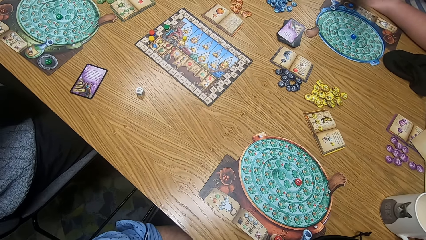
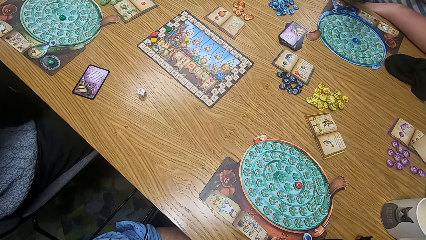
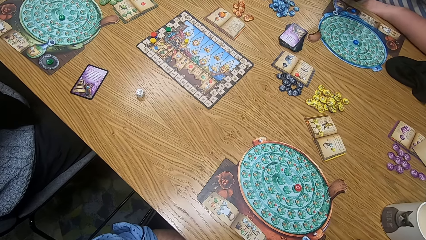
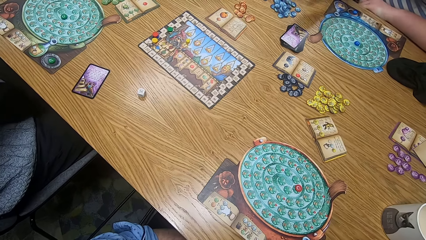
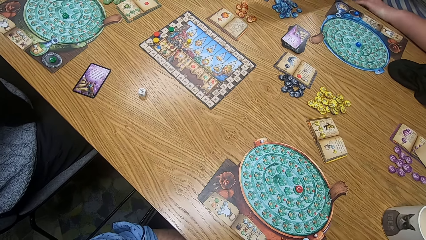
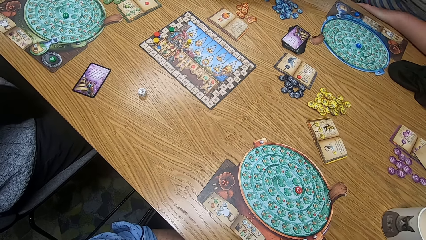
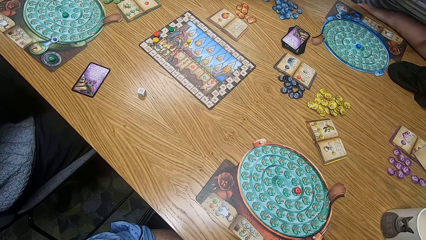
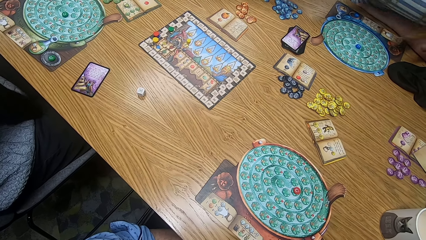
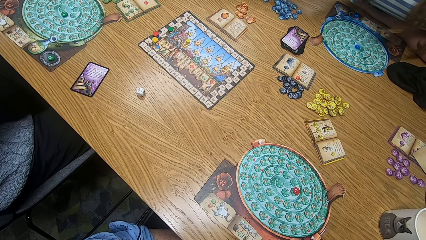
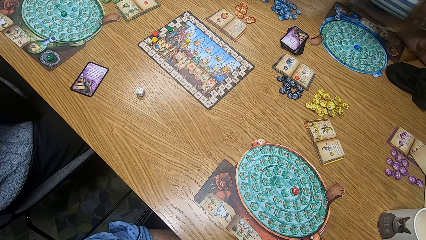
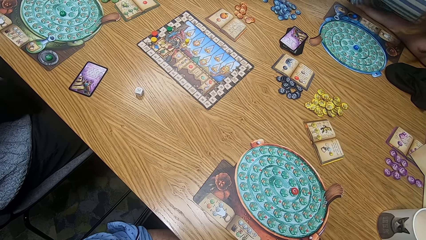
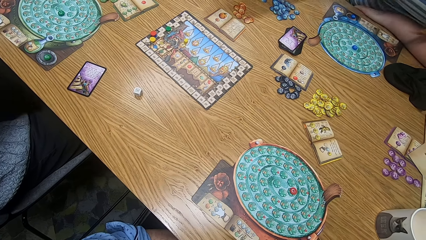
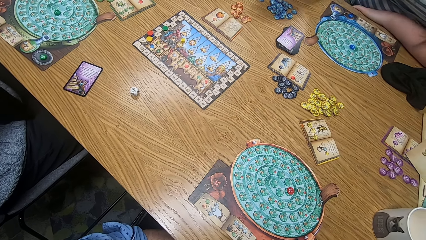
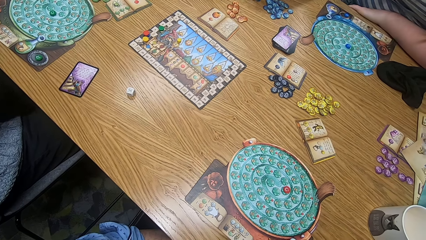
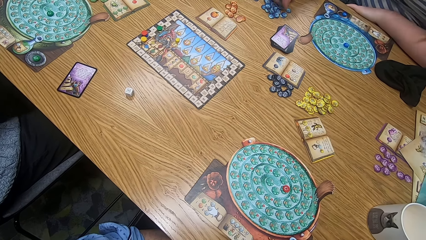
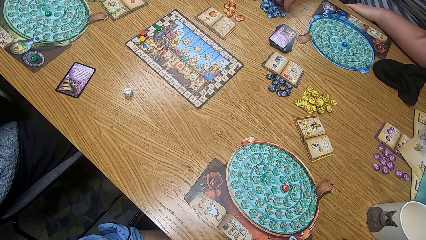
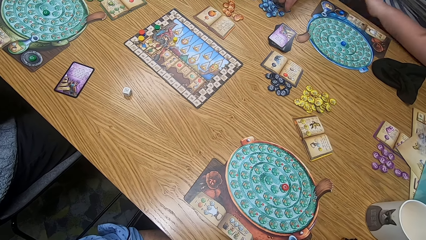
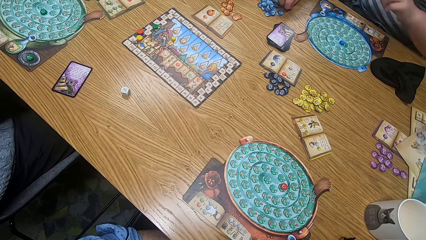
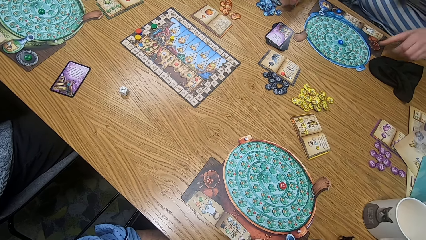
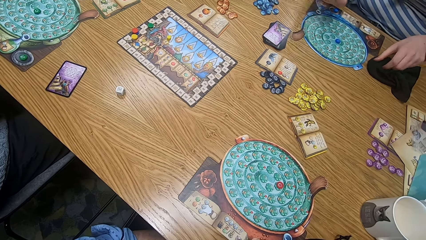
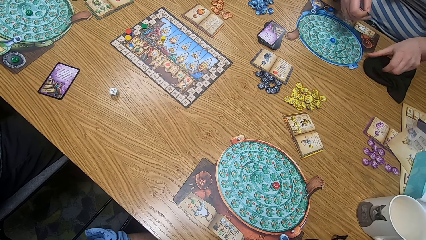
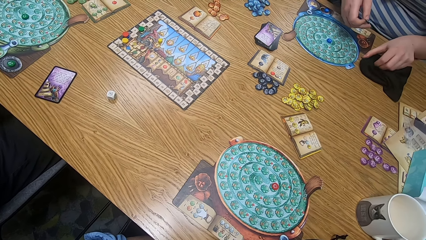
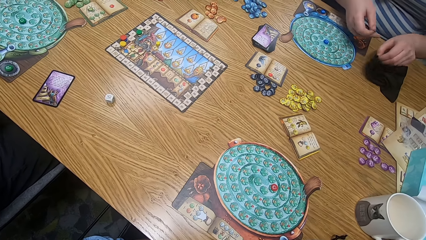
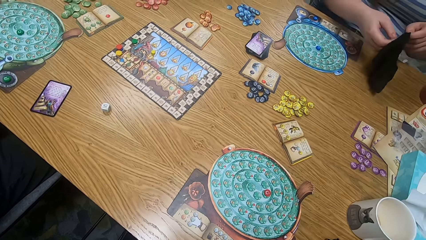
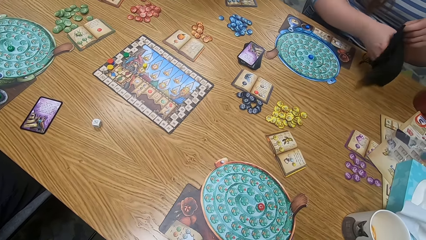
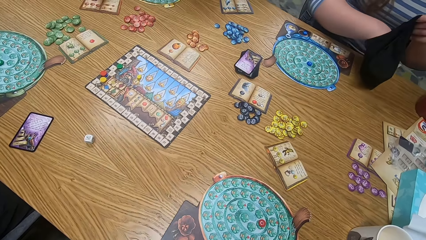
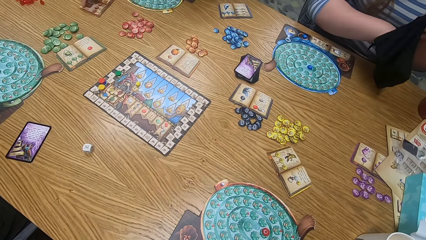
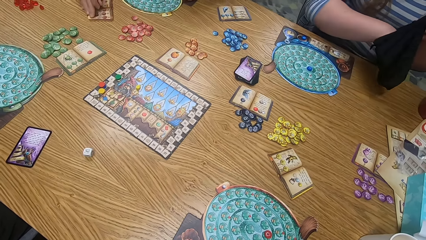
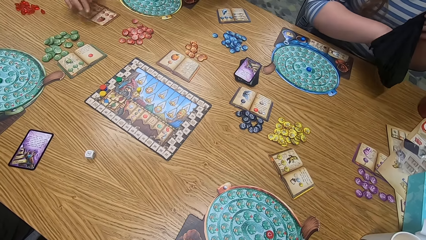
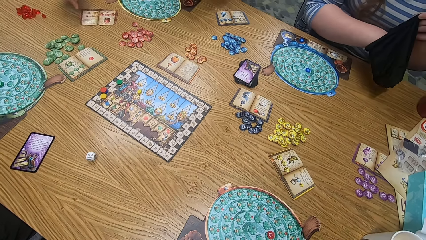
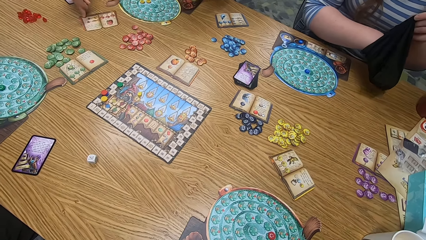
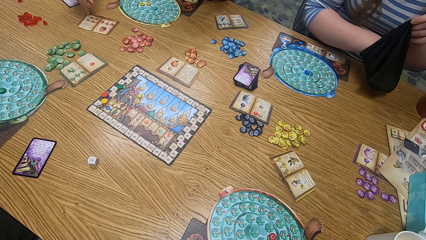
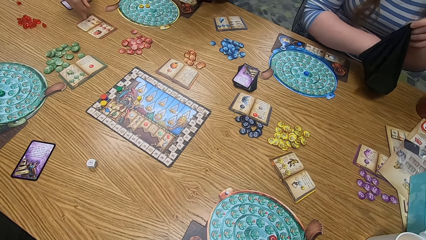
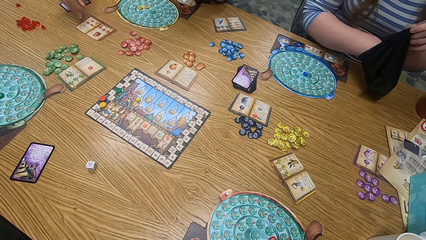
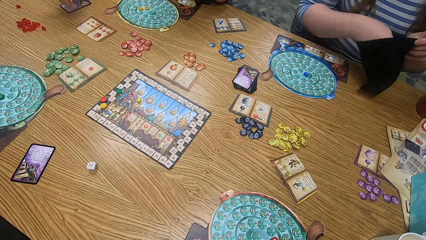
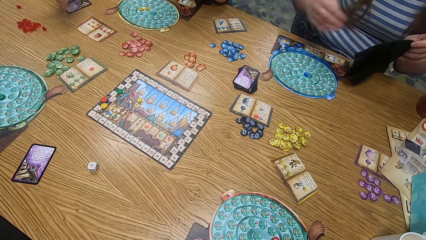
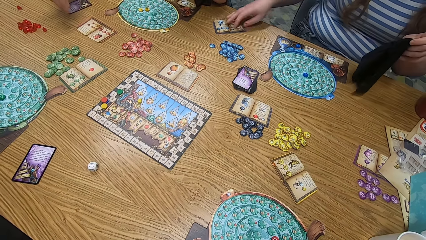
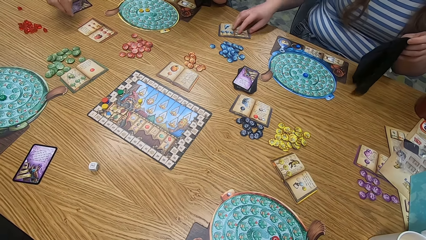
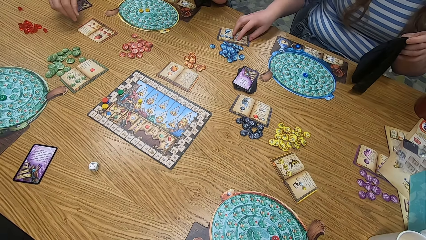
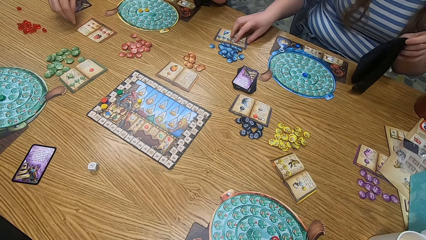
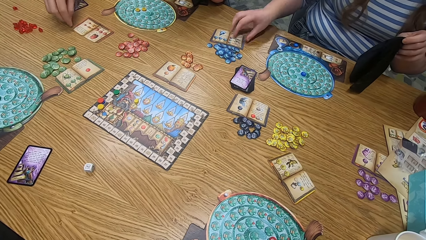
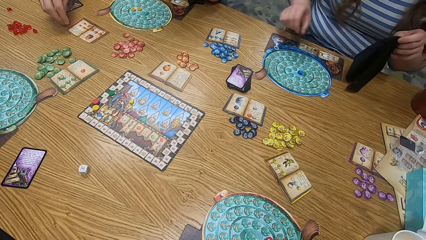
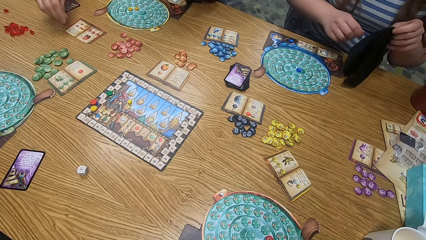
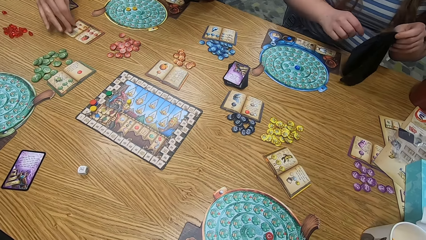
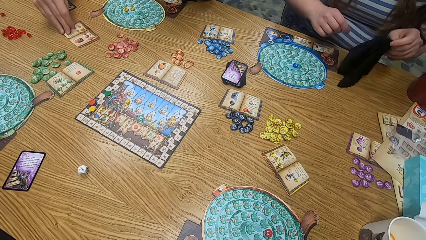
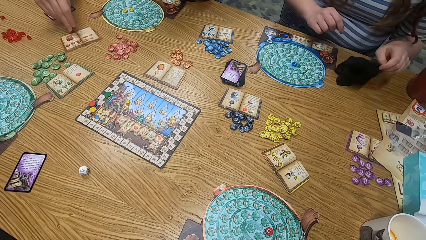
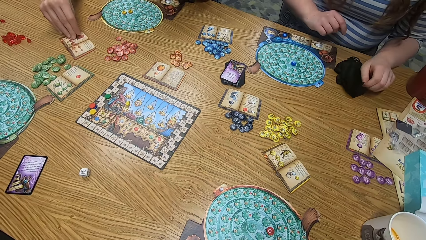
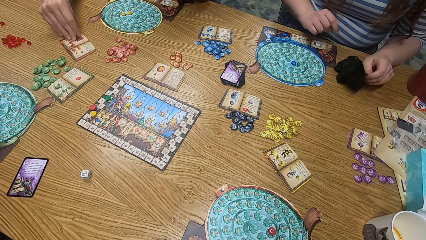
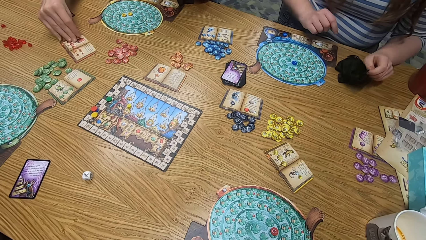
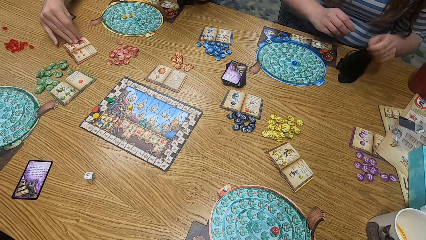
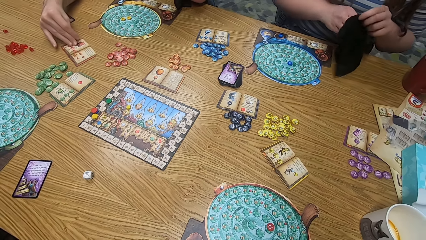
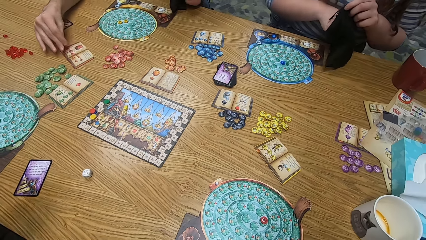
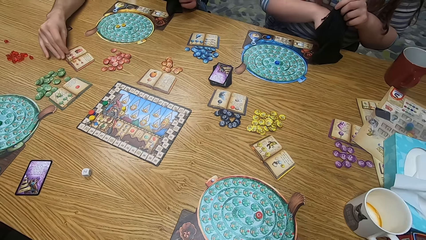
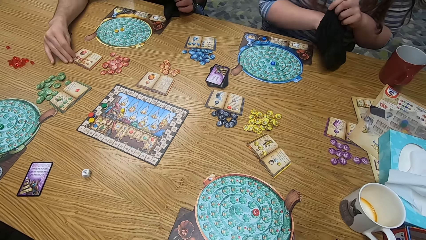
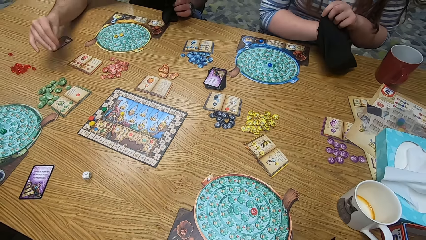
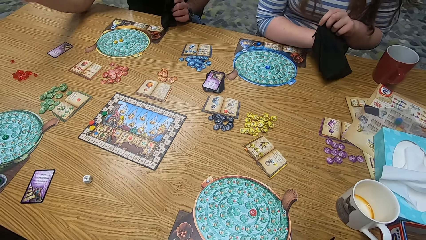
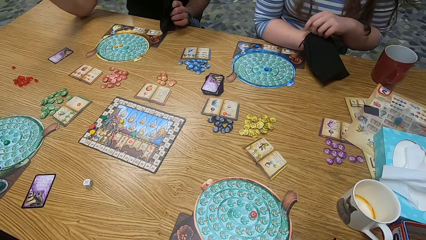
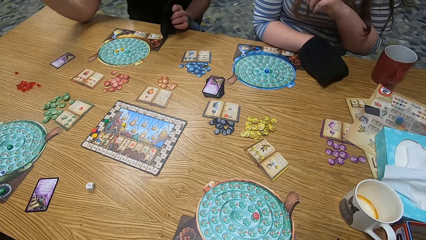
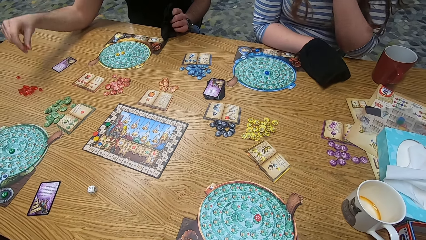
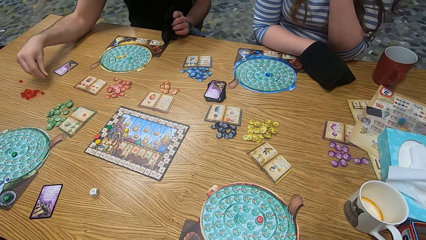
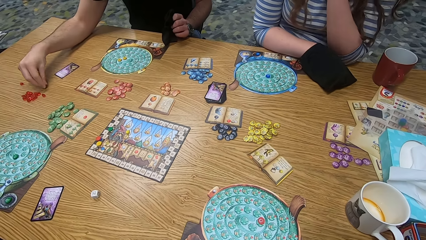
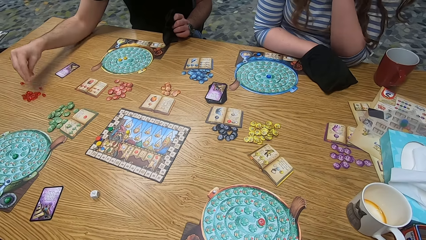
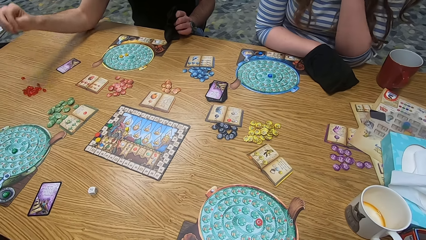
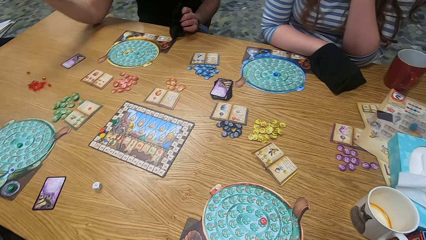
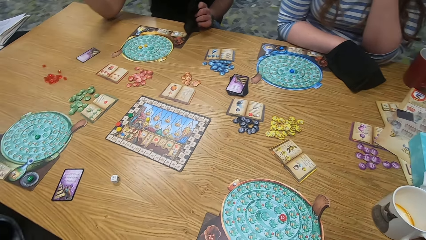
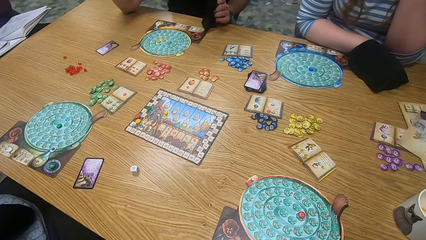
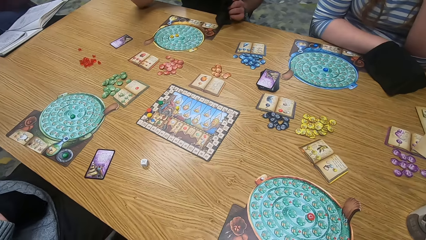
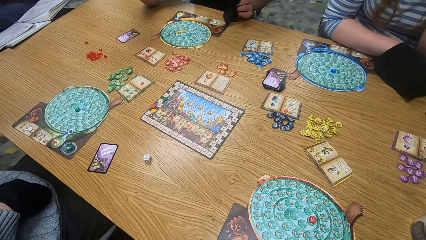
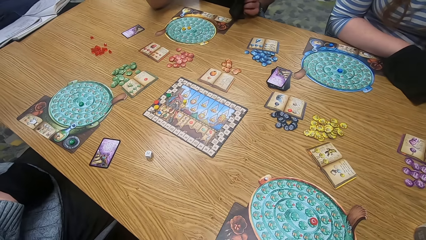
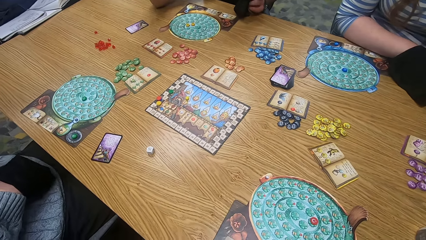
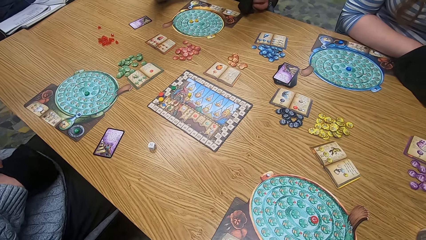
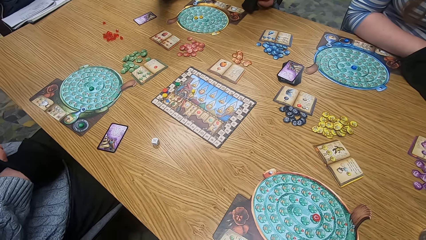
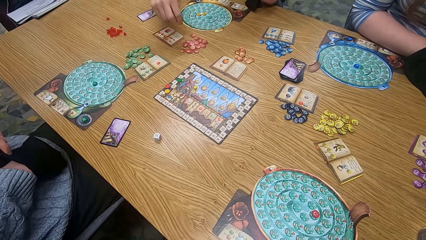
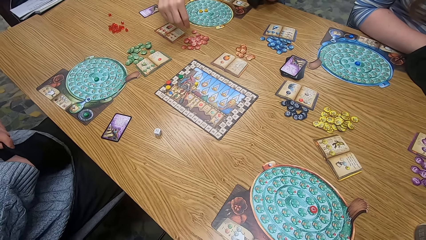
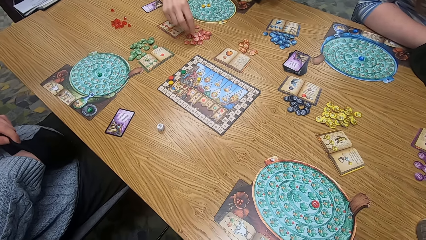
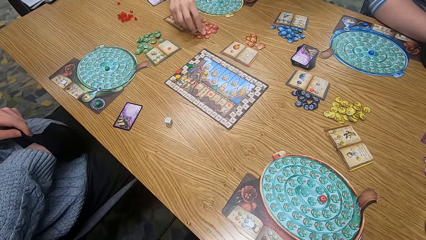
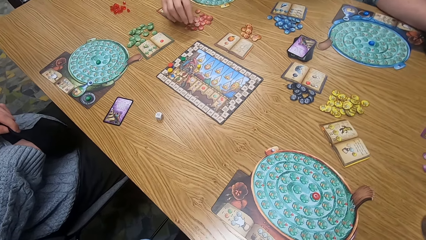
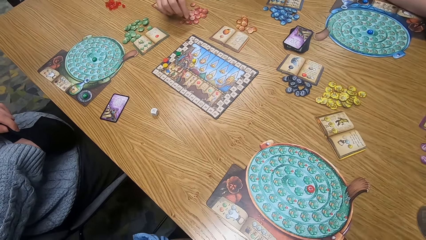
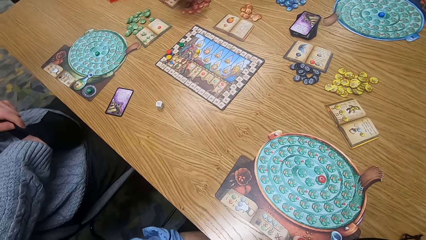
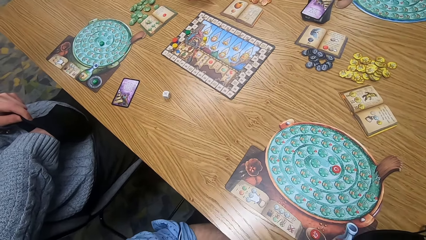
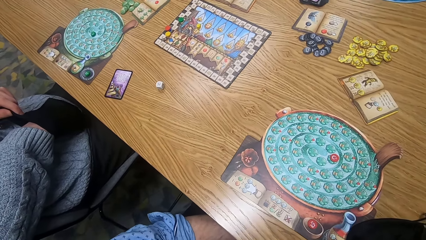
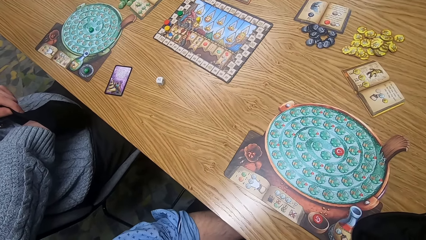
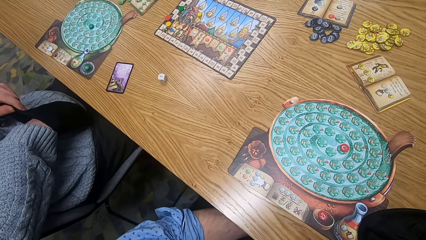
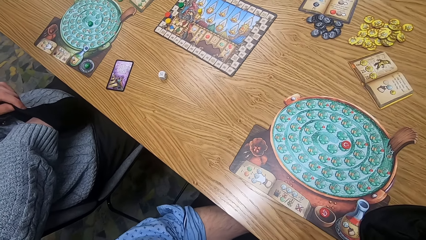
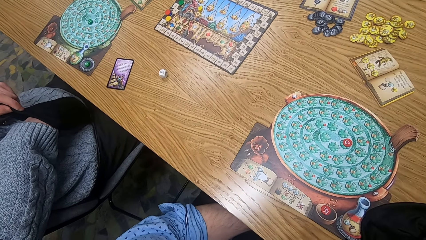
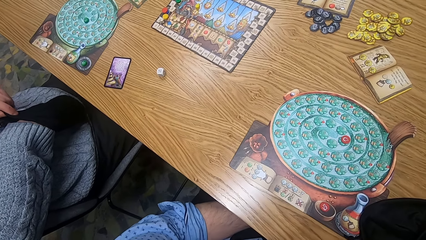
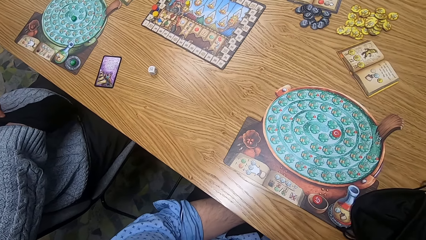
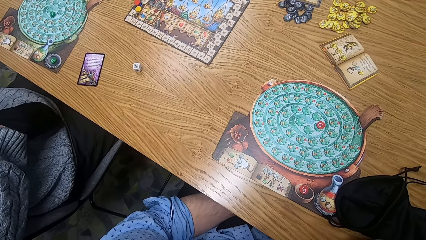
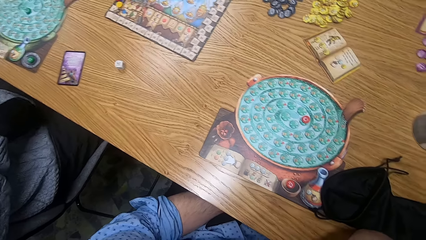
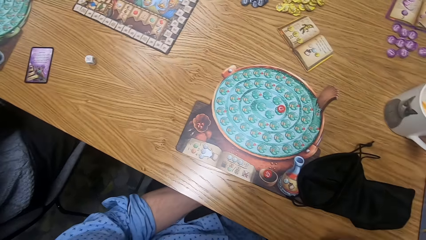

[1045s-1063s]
A woman puts a chip in her right hand into a bag in her left hand. Another woman spins an almanac on the table with her right hand. The camera wearer shifts the almanac on the table with his right hand. A man touches a book. The first woman dips her hand into the bag in her left hand. The other woman picks a red chip from the table with her right hand. A third woman shakes the bag of chips in her hands. The third woman searches for something in the bag.
